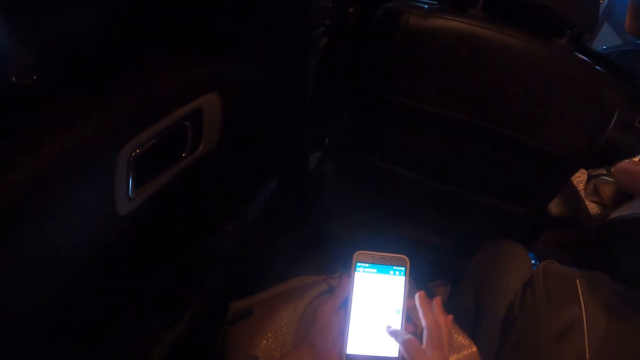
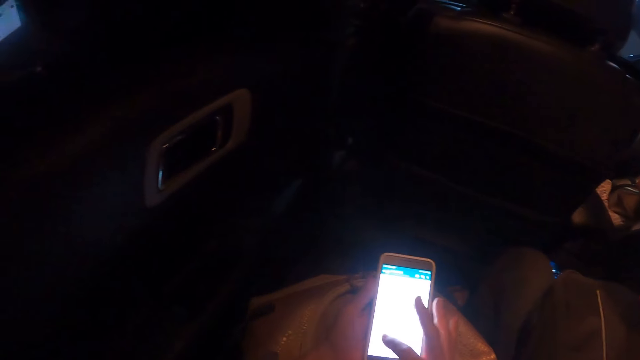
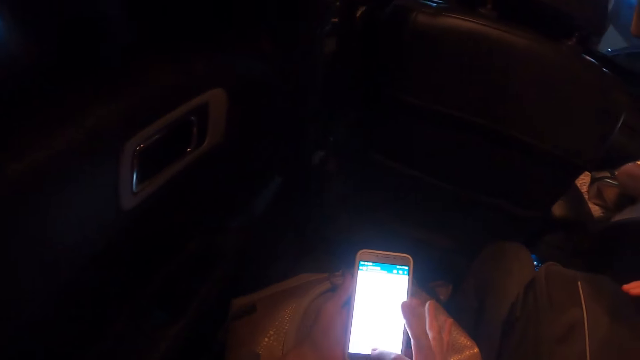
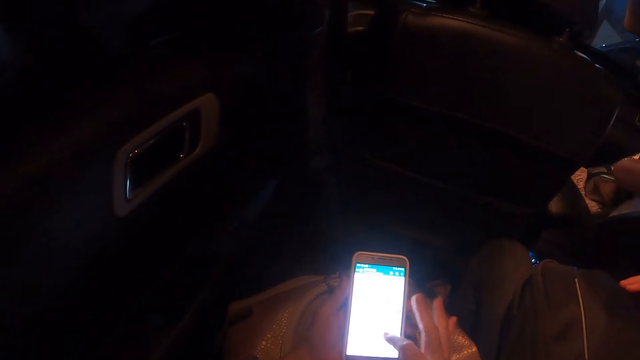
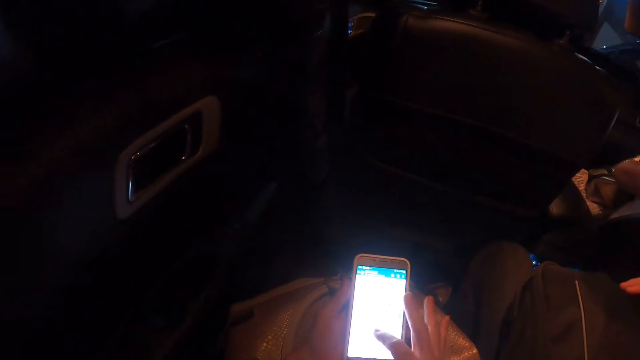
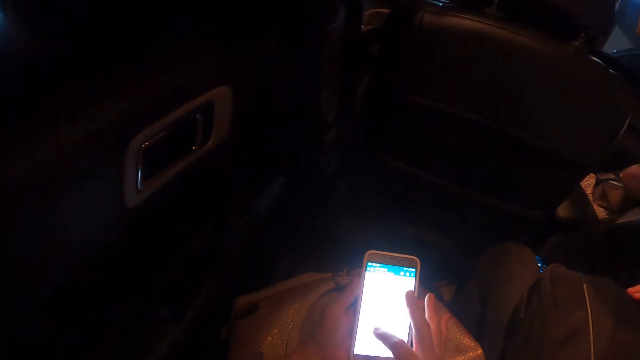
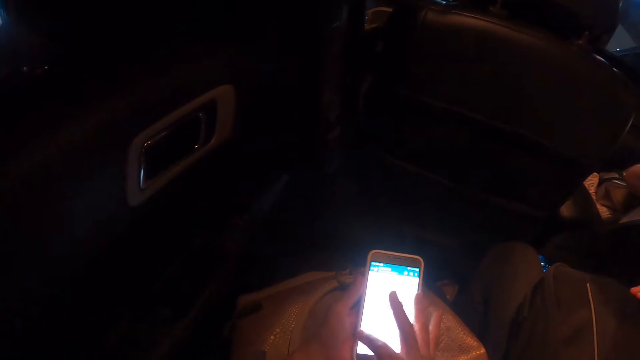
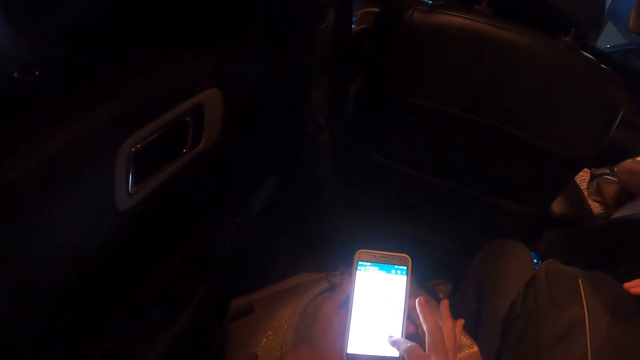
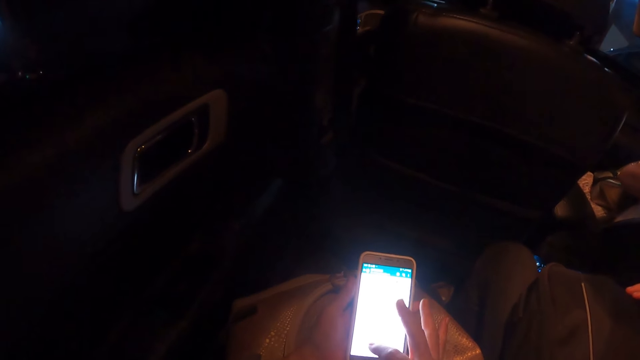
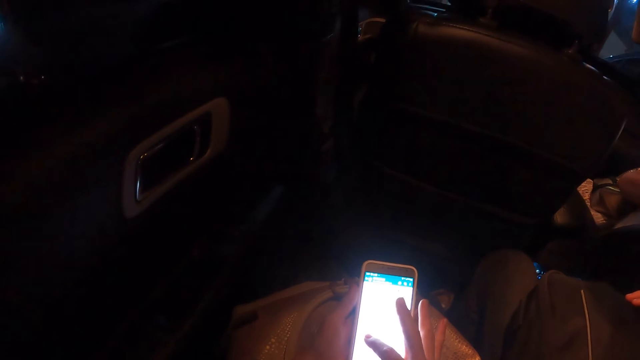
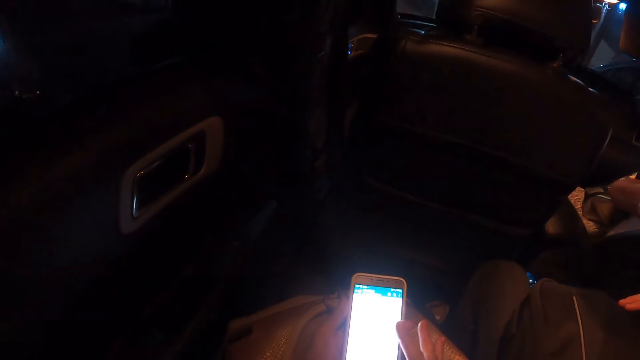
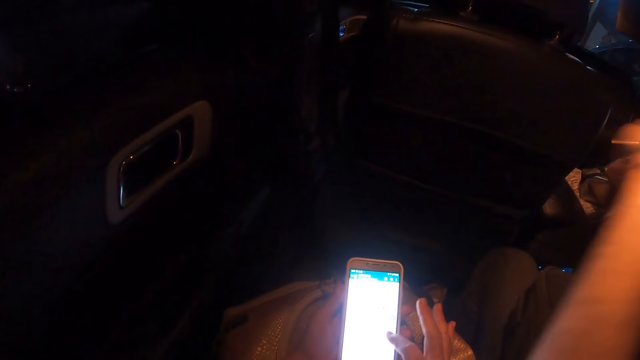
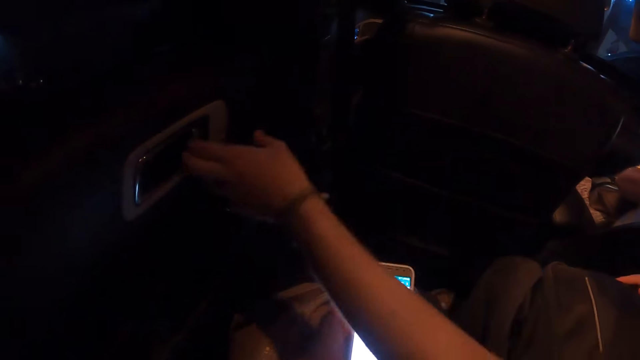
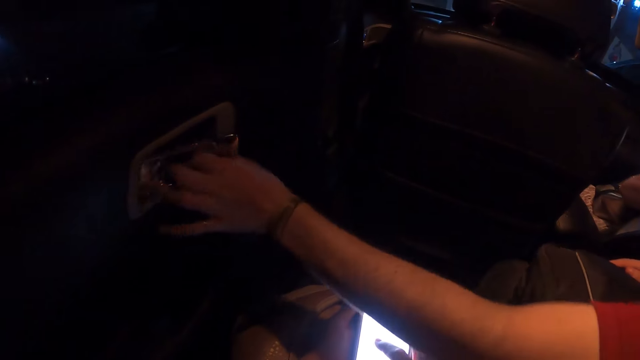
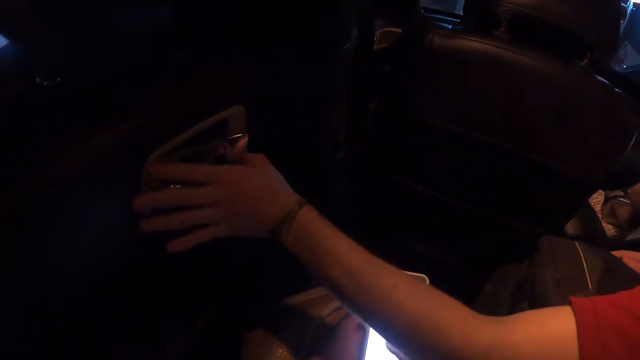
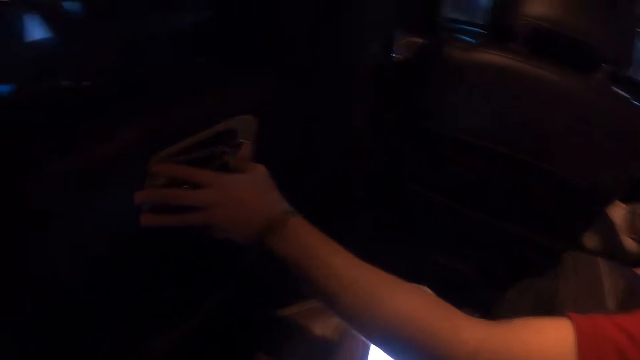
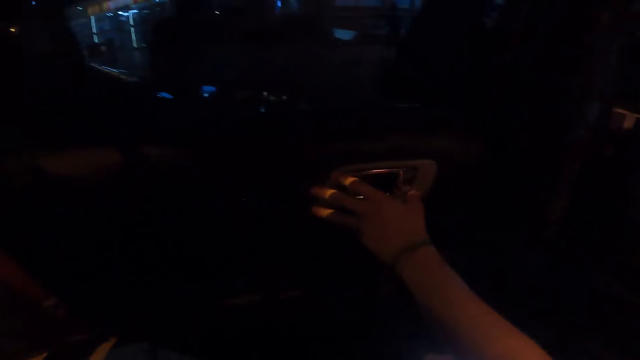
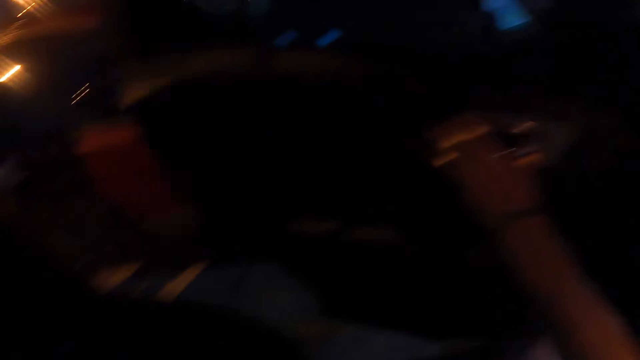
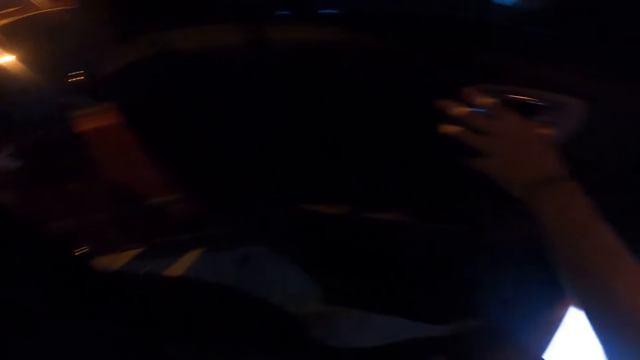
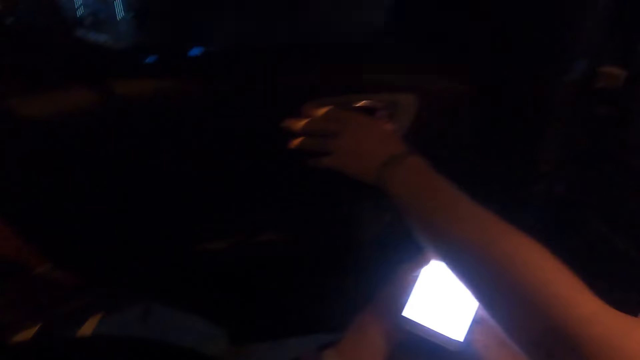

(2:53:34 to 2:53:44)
The camera wearer operates the phone. They operate the phone again. A man opens the car door. The camera wearer looks around.

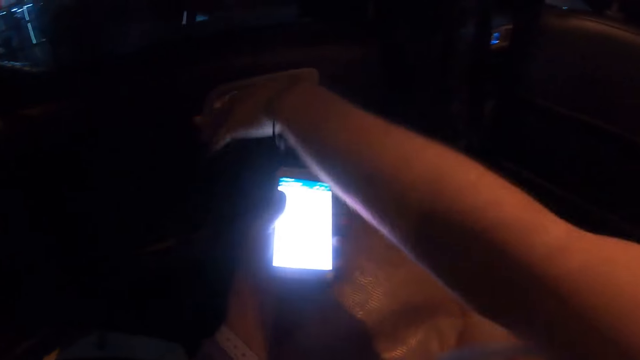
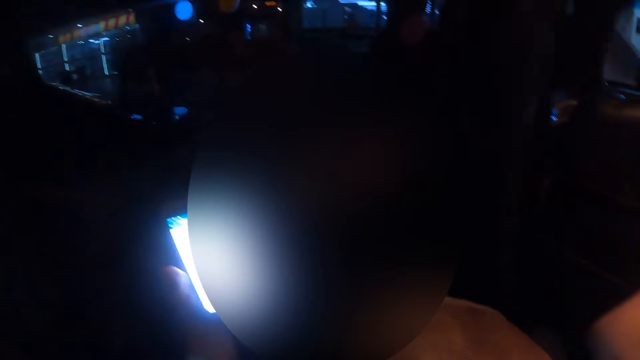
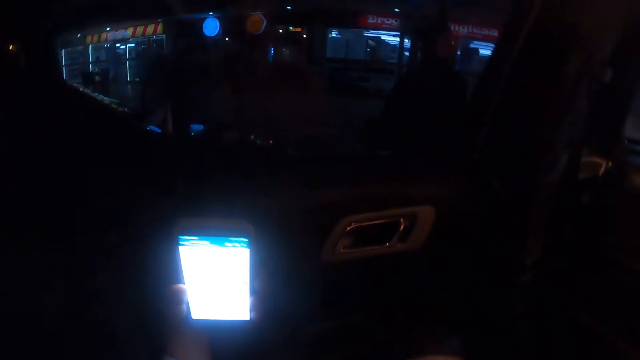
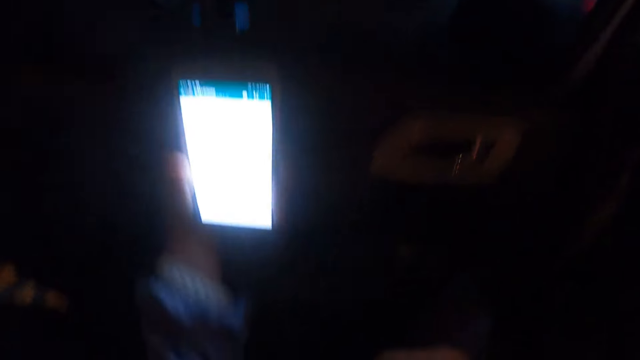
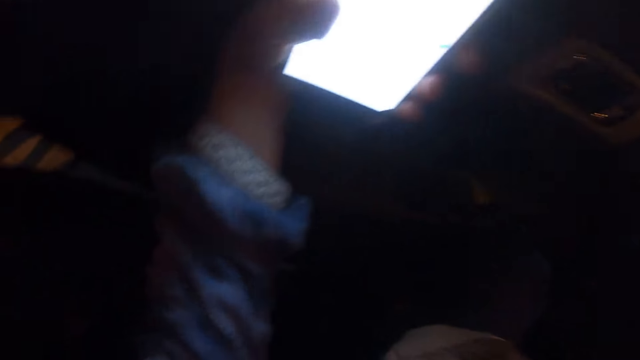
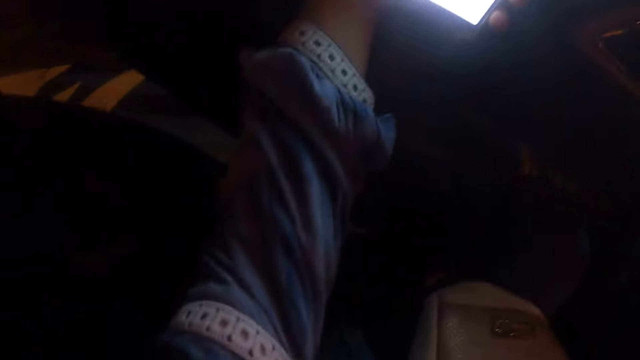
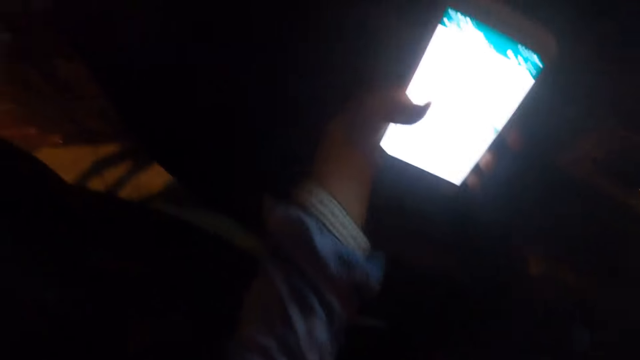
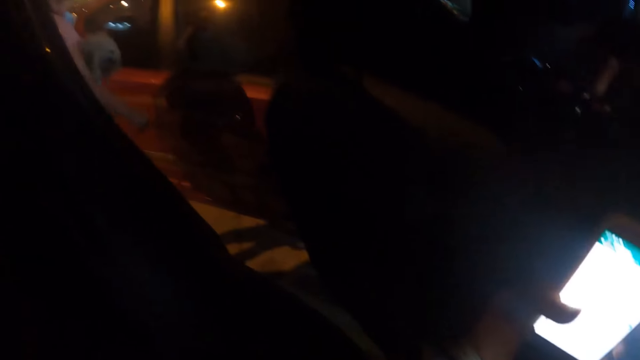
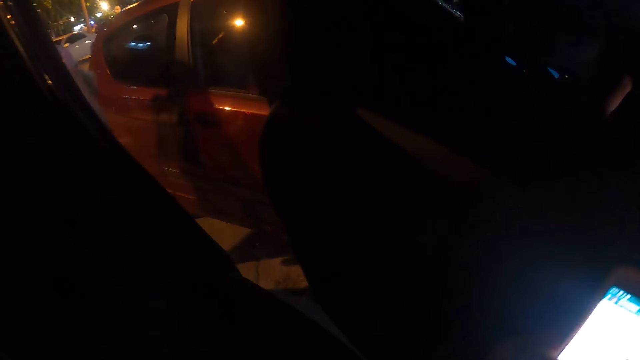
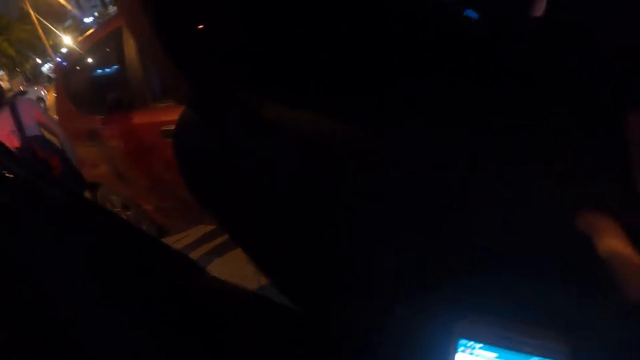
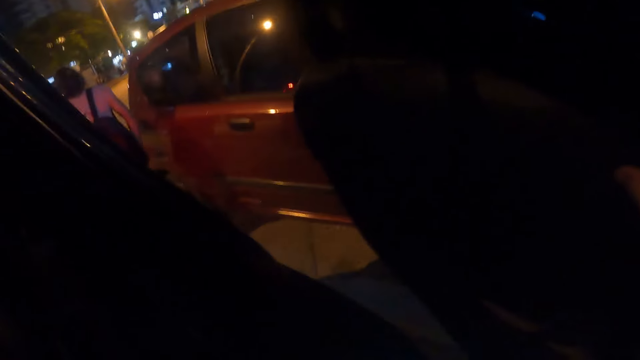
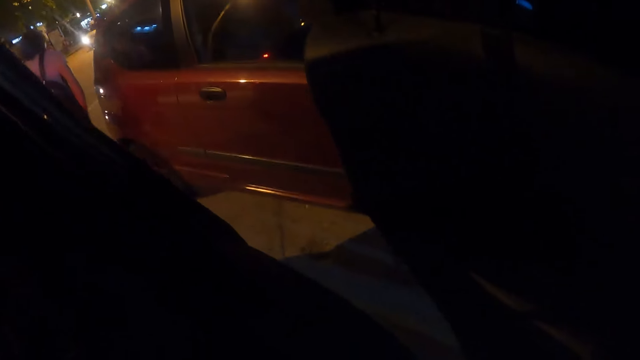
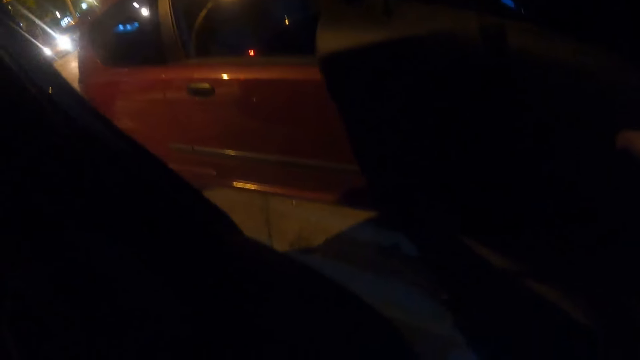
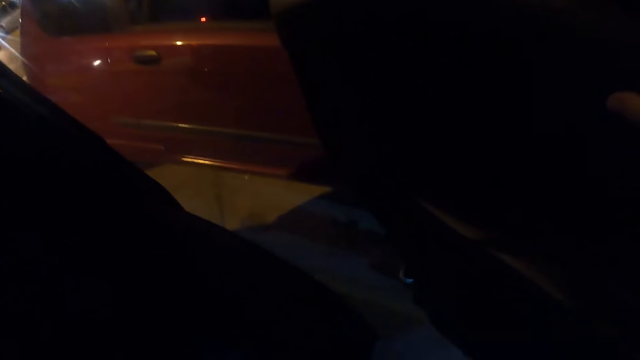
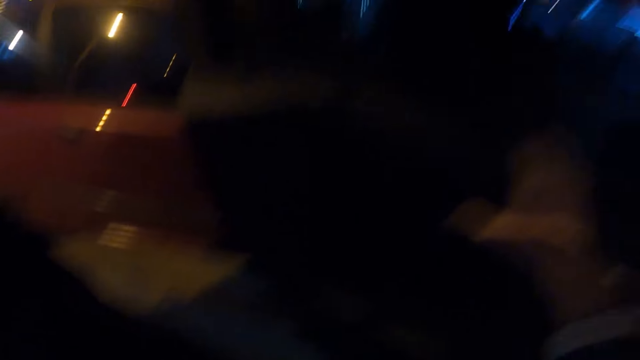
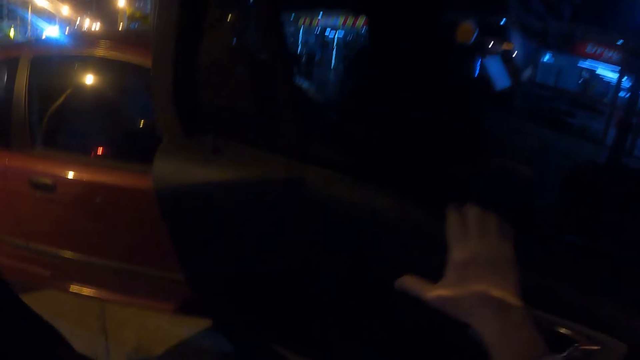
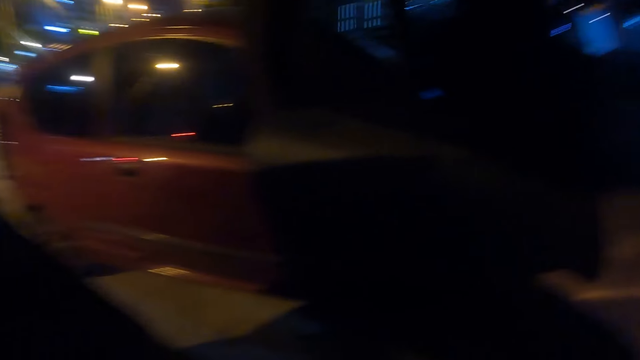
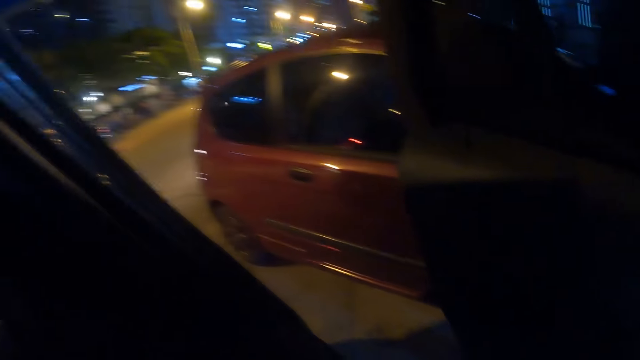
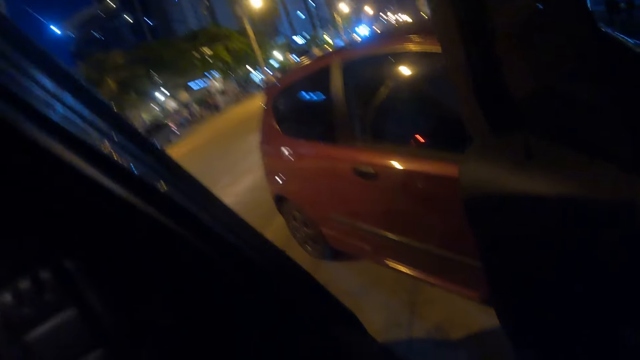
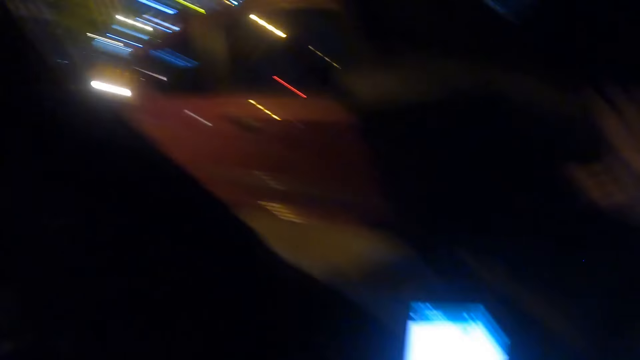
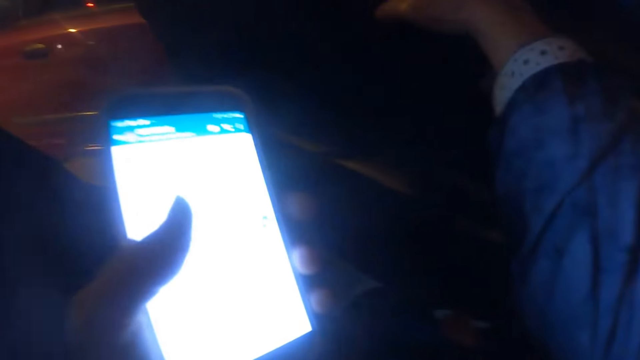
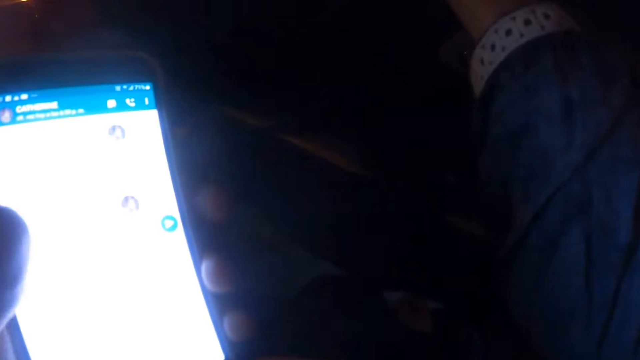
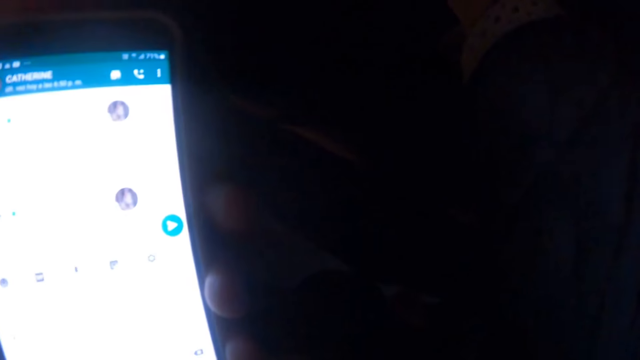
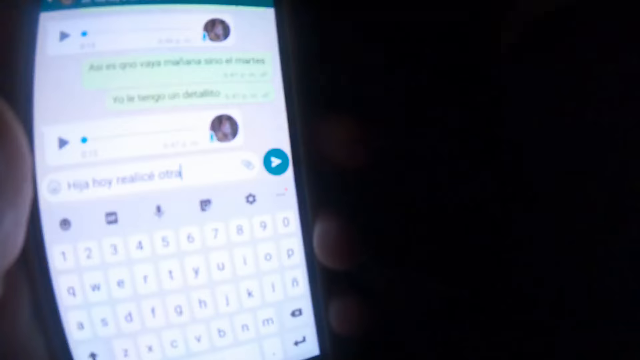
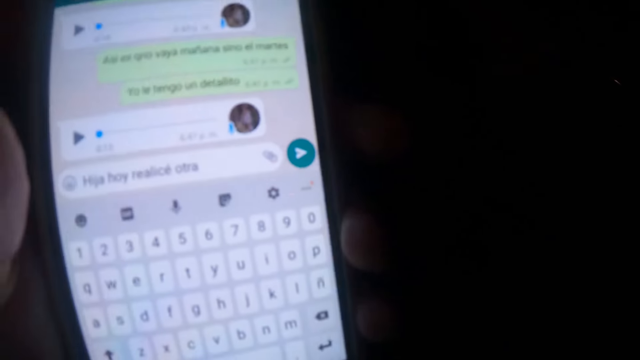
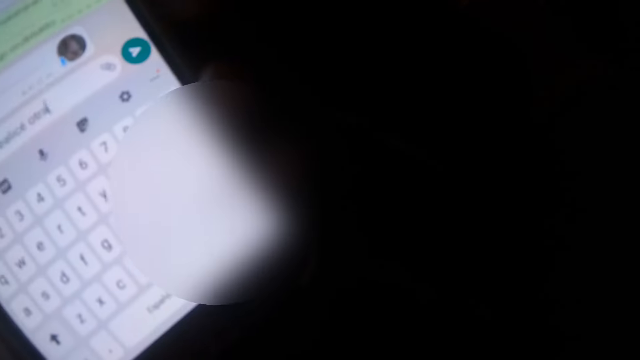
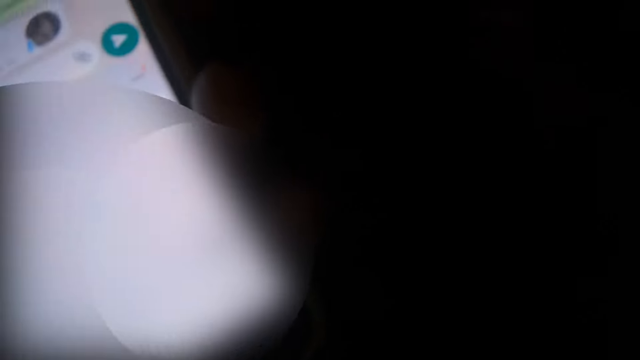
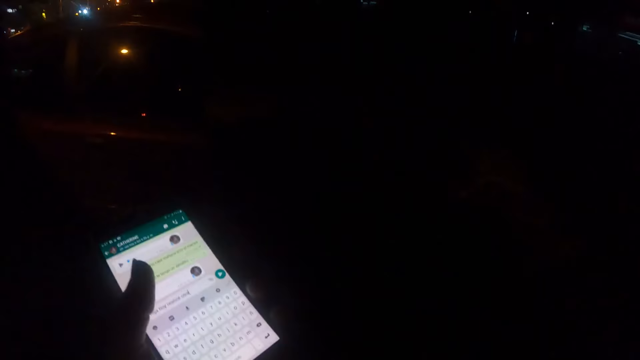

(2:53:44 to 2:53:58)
The camera wearer operates the phone. They move the phone, stare at the phone. They look around. They look around again. They hold the car door. They look around. They stare at the phone. They touch the car door. They lift the phone.
